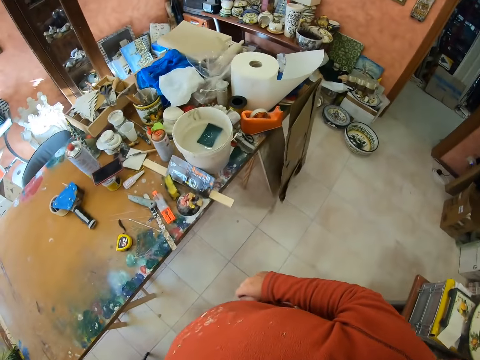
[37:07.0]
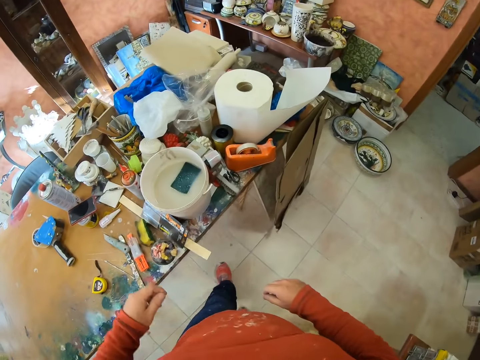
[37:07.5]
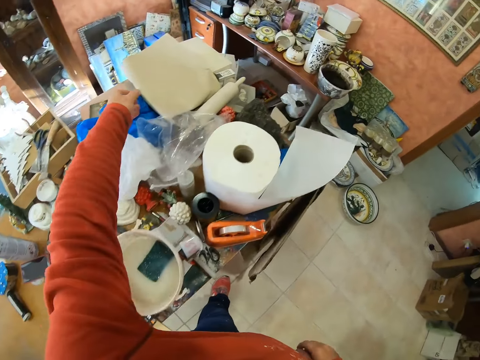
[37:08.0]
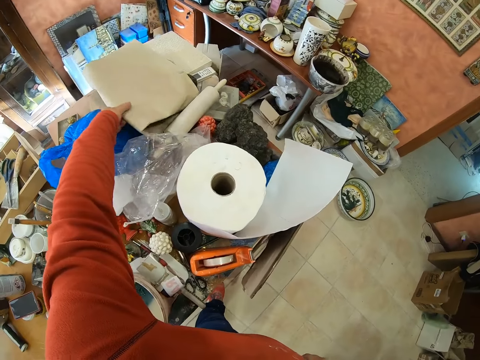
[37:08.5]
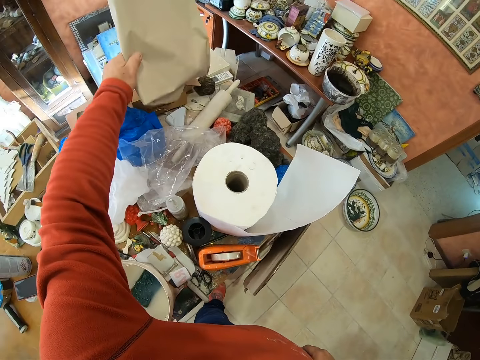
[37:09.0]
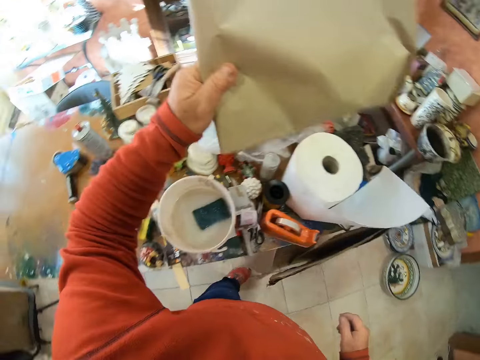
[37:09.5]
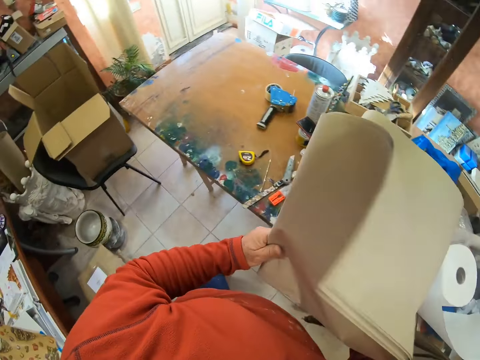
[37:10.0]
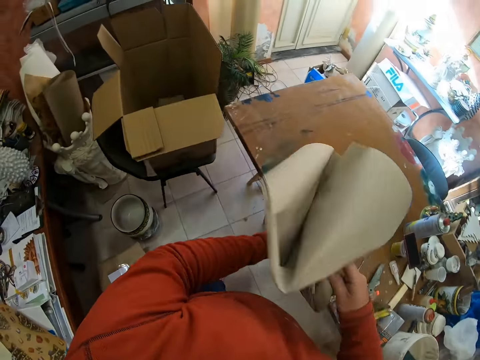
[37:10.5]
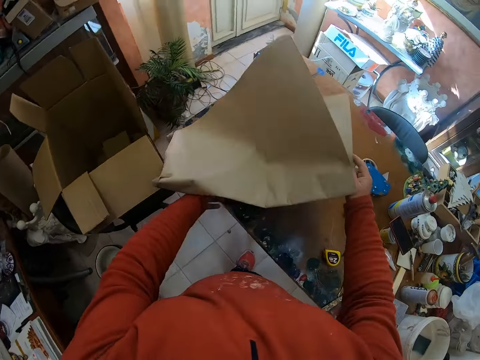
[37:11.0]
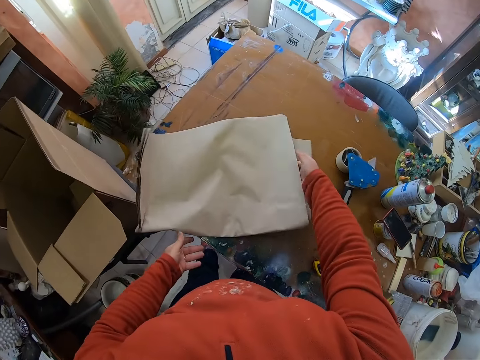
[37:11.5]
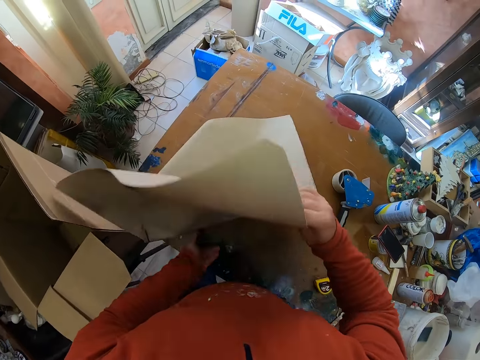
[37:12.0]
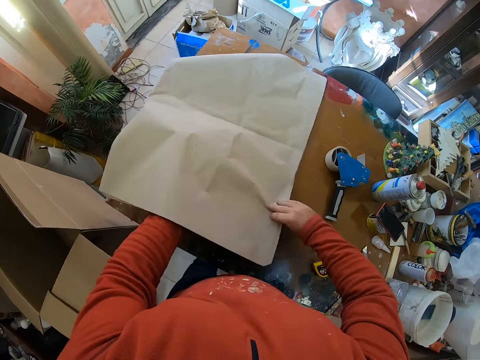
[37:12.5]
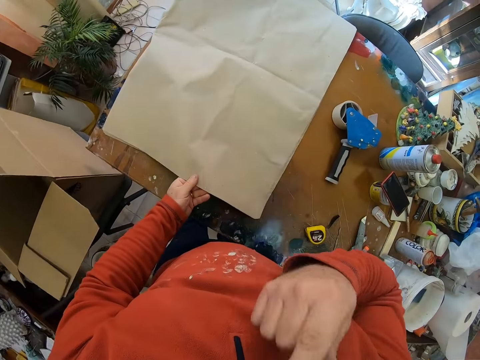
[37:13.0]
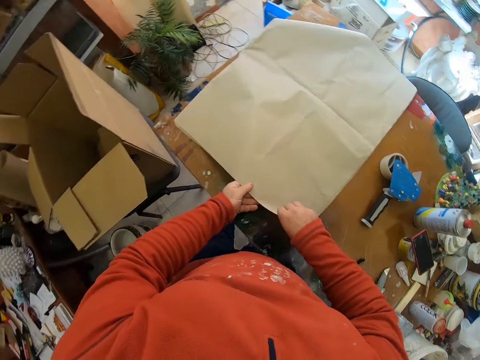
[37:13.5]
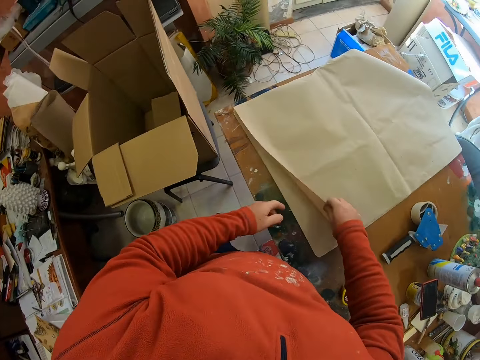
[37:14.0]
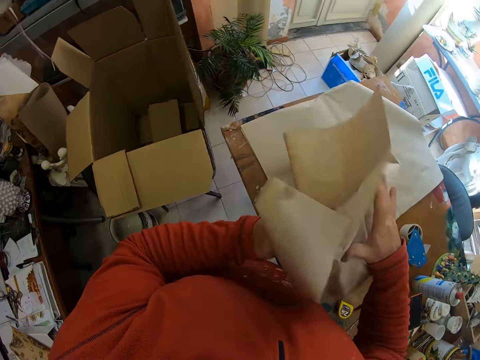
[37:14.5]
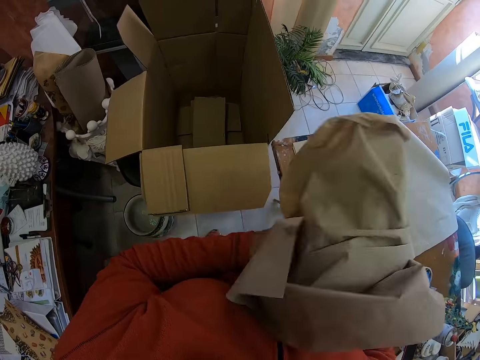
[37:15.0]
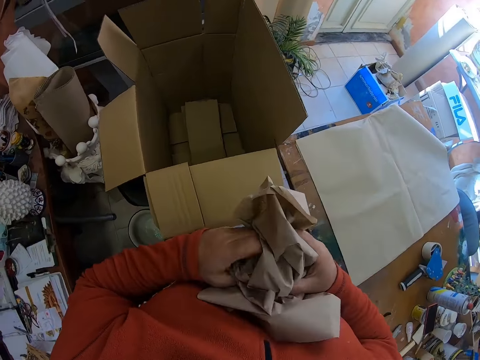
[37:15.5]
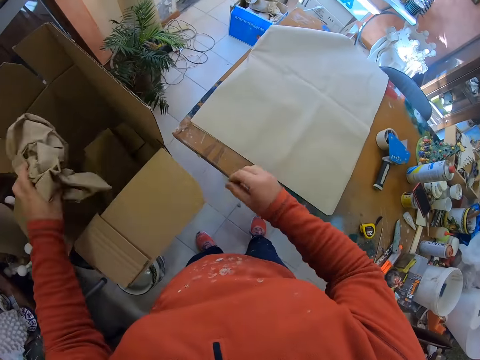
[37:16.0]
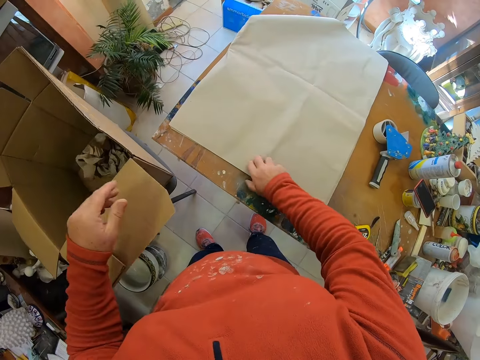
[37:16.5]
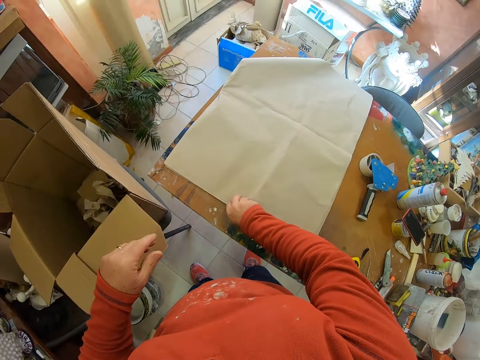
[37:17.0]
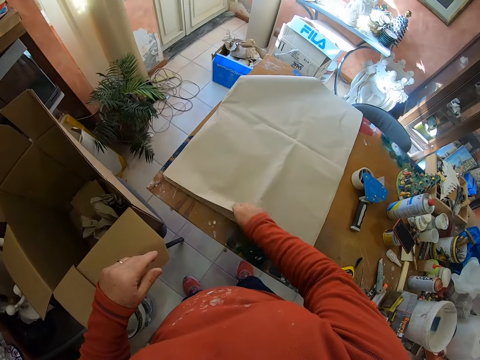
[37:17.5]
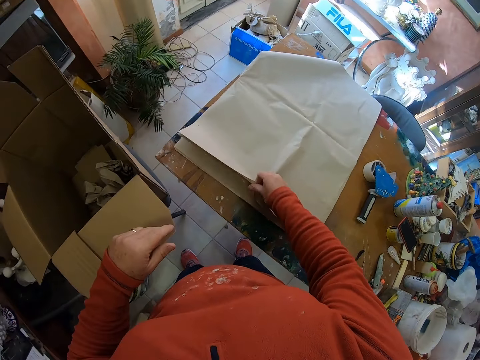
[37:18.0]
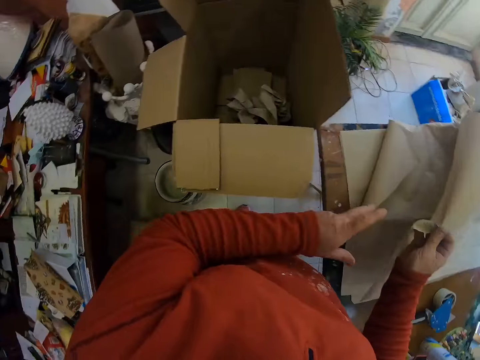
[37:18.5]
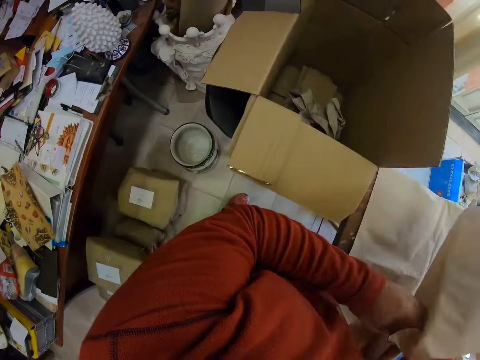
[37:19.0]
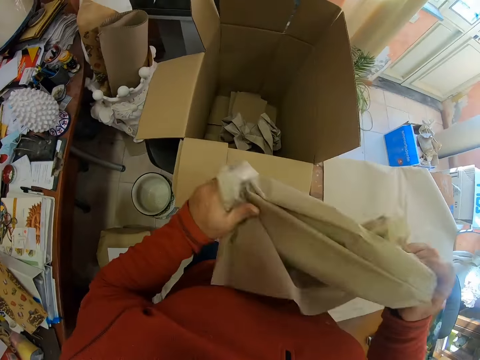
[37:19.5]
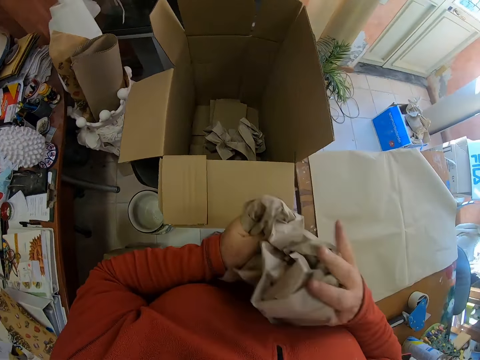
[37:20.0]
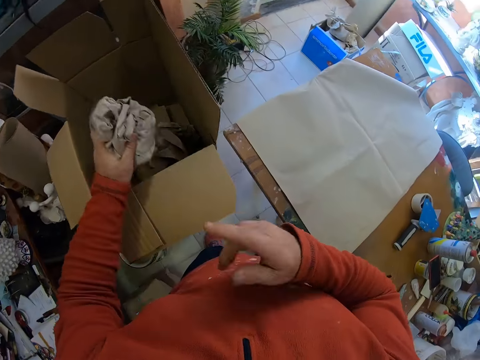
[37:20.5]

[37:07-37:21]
The camera wearer walks around a room. They take papers. They walk around the room. They put the papers on the table. They adjust a piece of paper on the table. They unfold the papers. They pick up a piece of paper. They wrap the paper. They put the piece of paper in a box. They pick up another piece of paper. They wrap the paper. They put the piece of paper in the box.

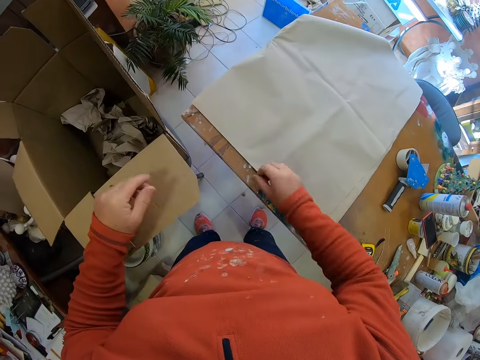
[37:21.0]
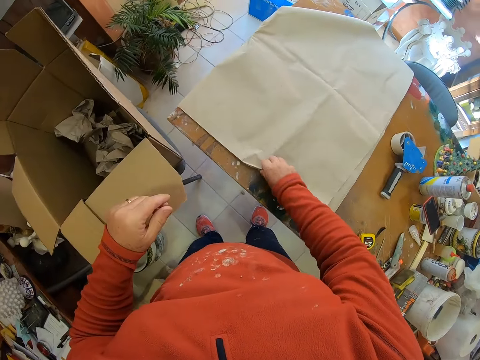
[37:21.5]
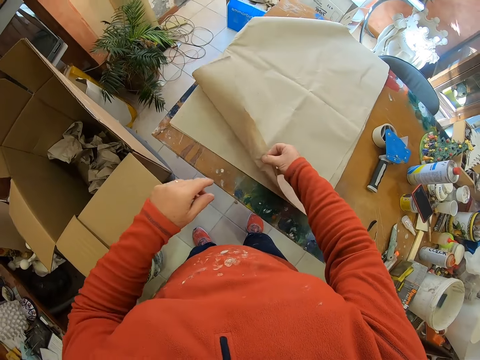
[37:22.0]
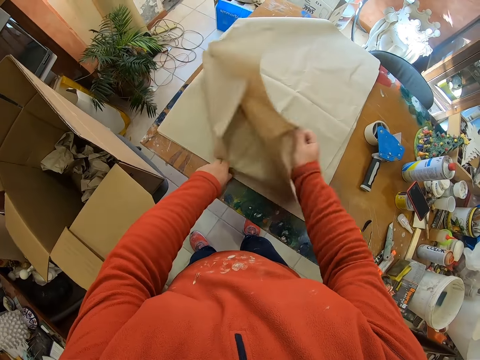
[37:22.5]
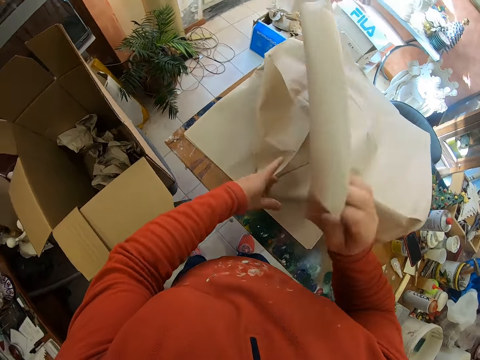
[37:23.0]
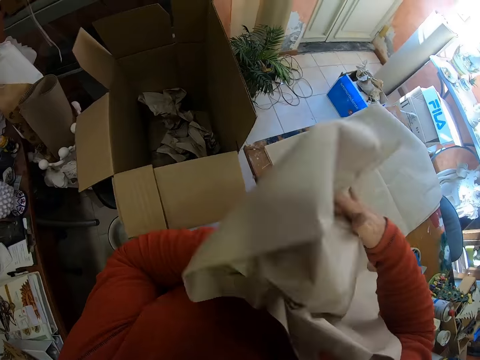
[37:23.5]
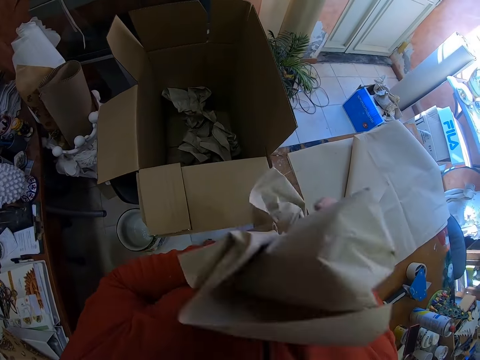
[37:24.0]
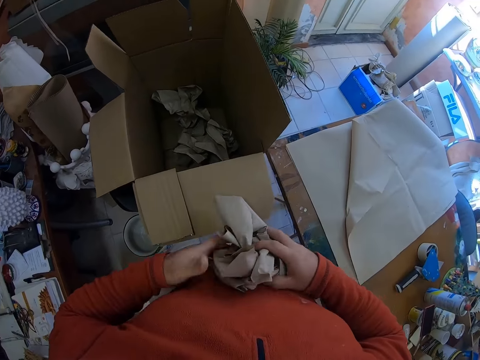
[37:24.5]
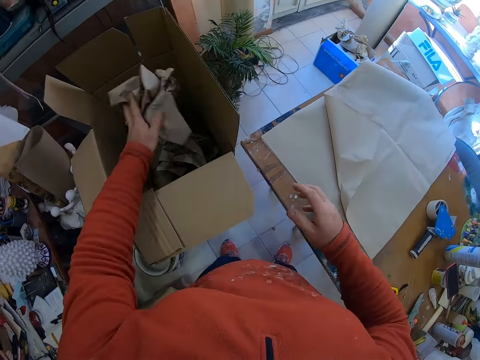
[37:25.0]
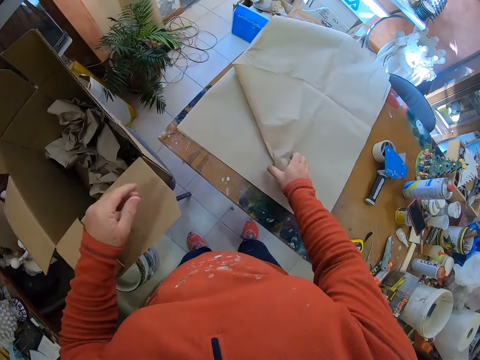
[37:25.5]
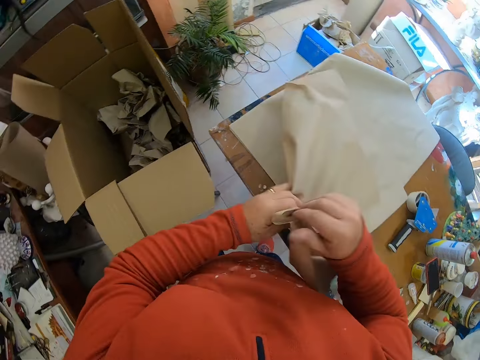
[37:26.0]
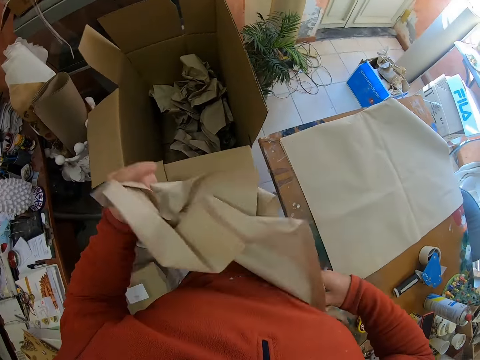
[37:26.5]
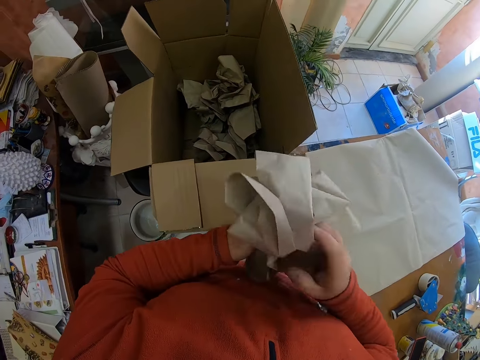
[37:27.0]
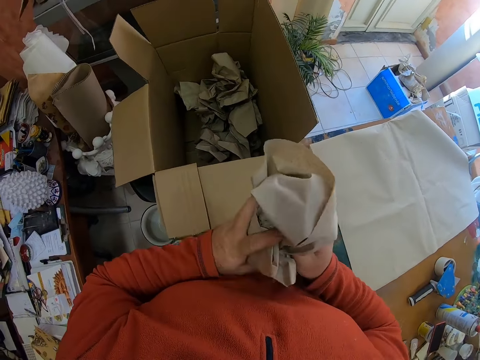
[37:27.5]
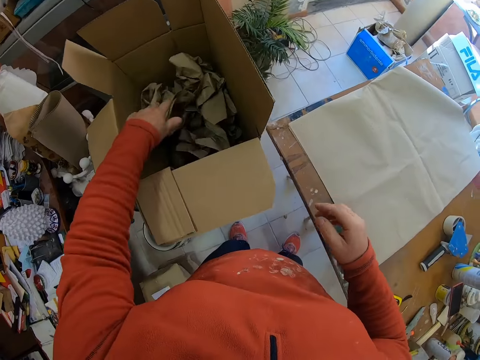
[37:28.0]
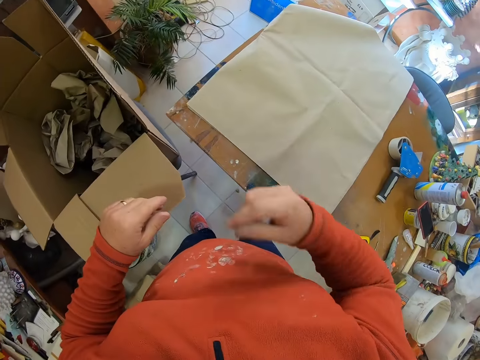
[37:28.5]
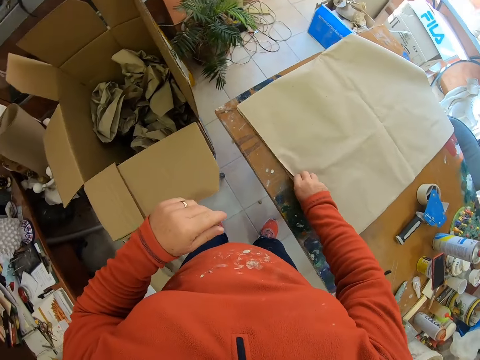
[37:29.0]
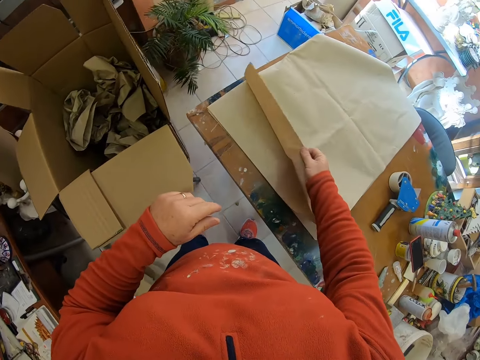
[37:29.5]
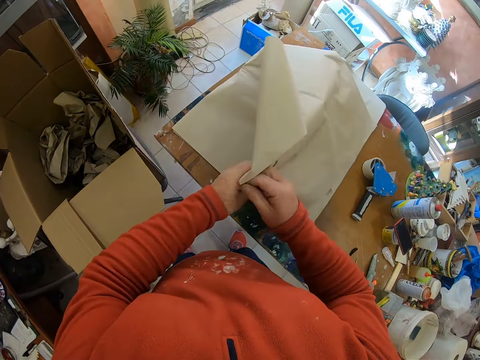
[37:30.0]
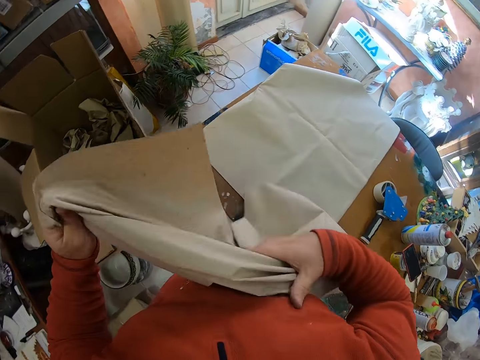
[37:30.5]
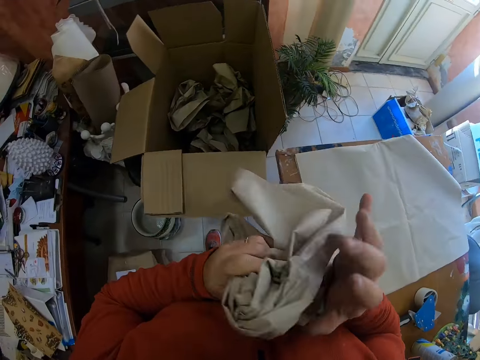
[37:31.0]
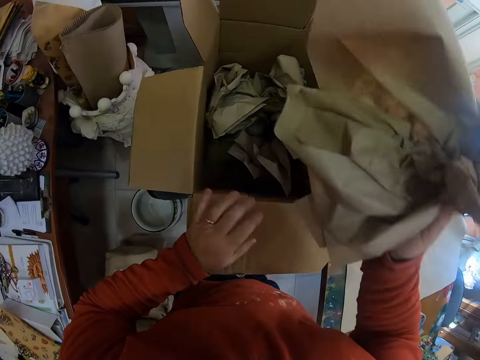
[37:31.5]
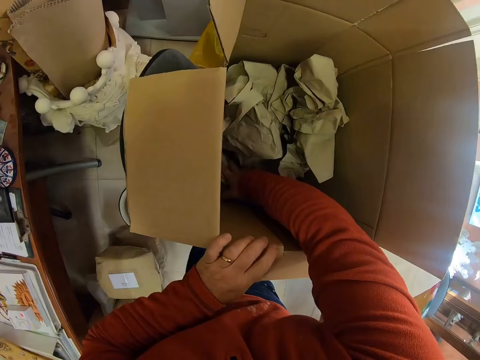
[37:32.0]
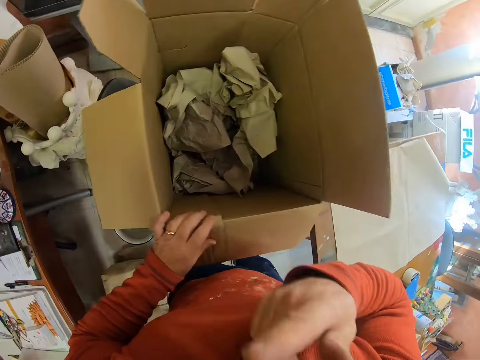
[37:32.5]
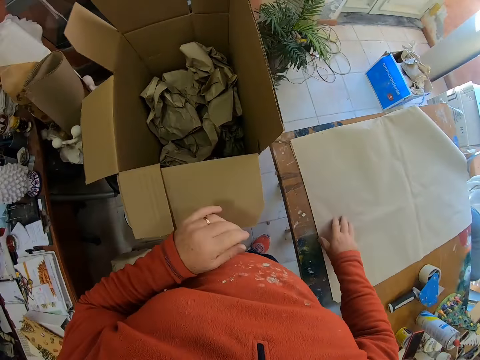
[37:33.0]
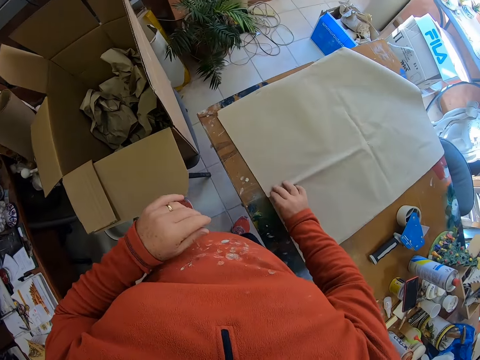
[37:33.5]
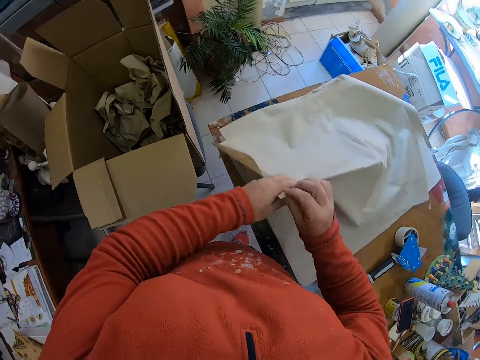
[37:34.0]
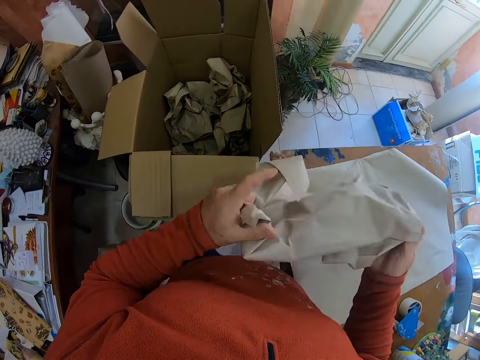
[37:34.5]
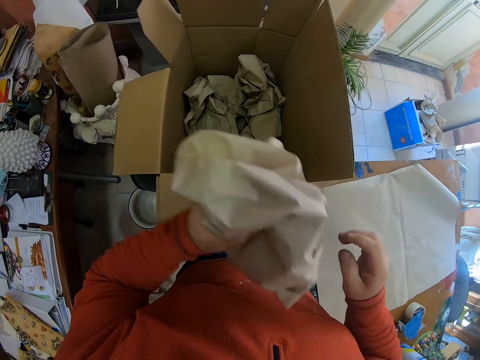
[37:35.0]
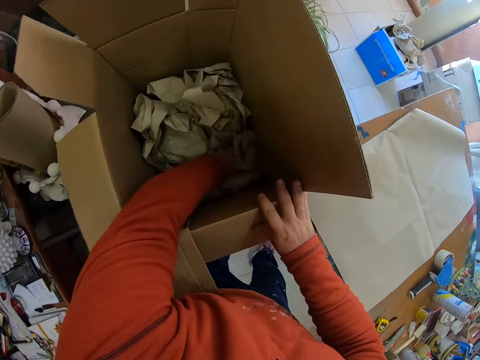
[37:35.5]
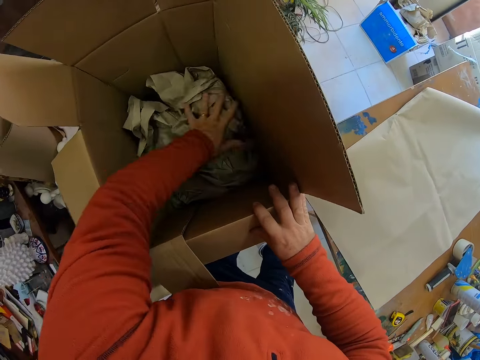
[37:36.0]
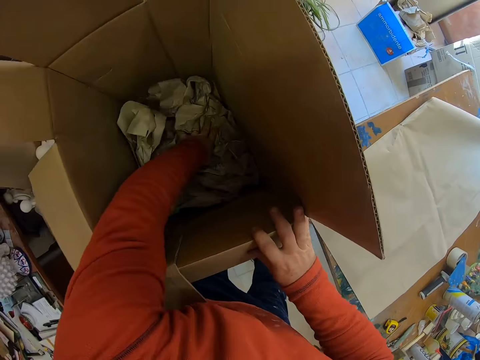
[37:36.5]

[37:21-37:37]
The camera wearer picks up another piece of paper. They wrap the paper. They put the piece of paper in a box. They pick up another piece of paper. They wrap the paper. They put the piece of paper in the box. They pick up another piece of paper. They wrap the paper. They put the piece of paper in the box. They pick up another piece of paper. They wrap the paper. They put the piece of paper in the box.
